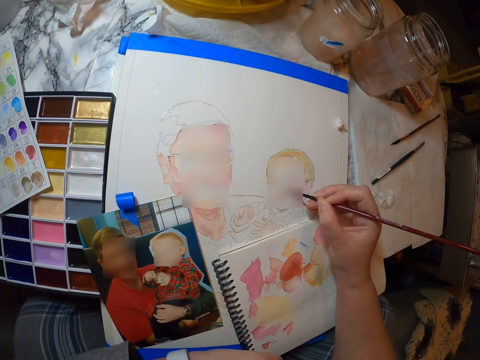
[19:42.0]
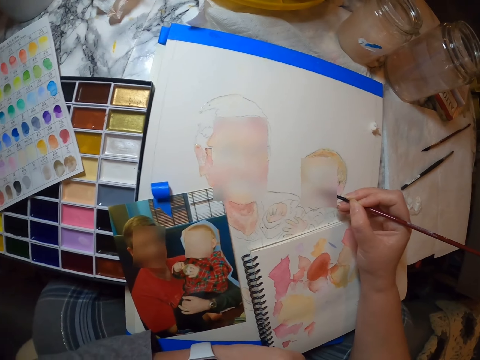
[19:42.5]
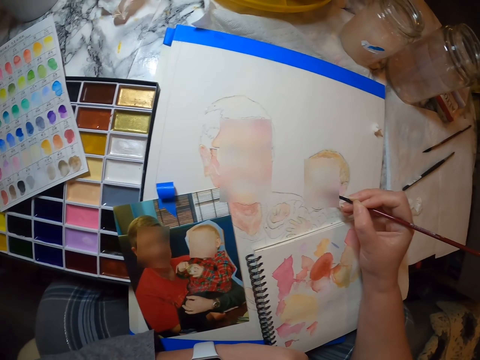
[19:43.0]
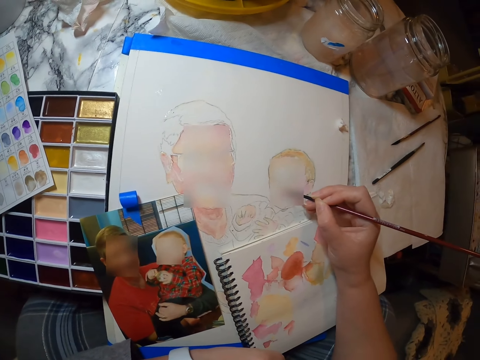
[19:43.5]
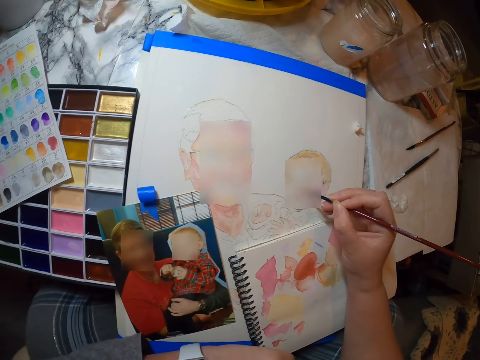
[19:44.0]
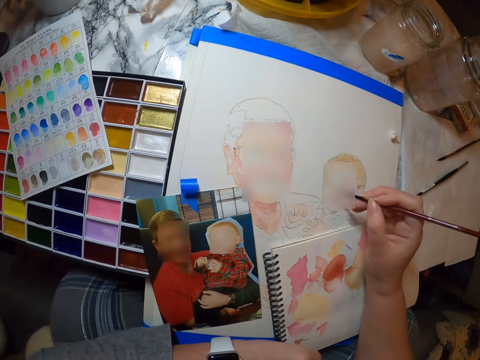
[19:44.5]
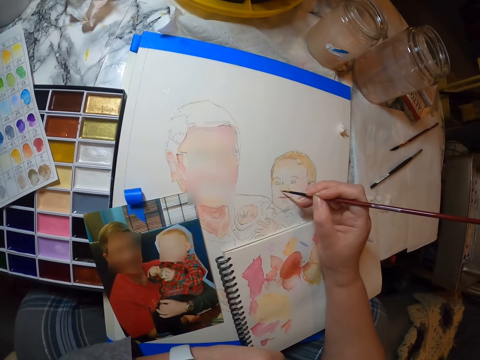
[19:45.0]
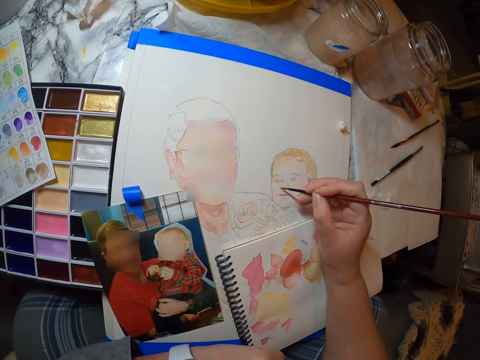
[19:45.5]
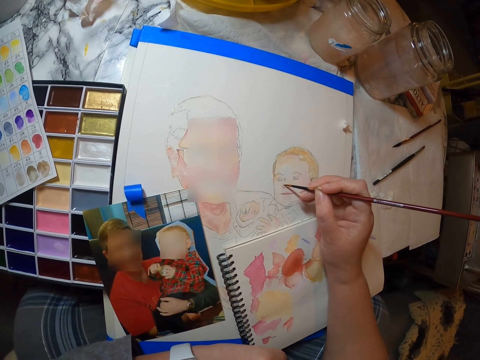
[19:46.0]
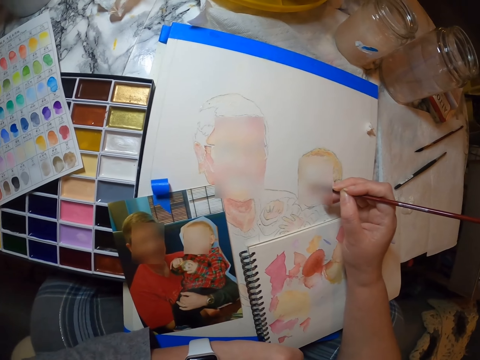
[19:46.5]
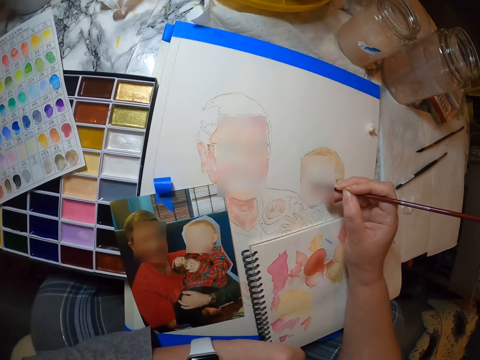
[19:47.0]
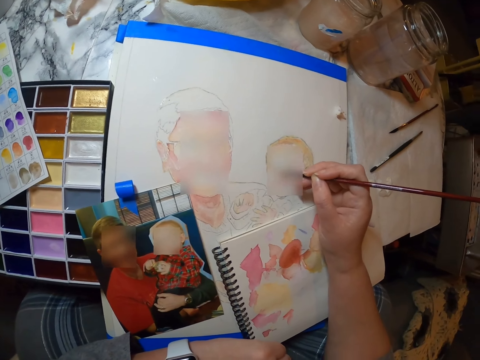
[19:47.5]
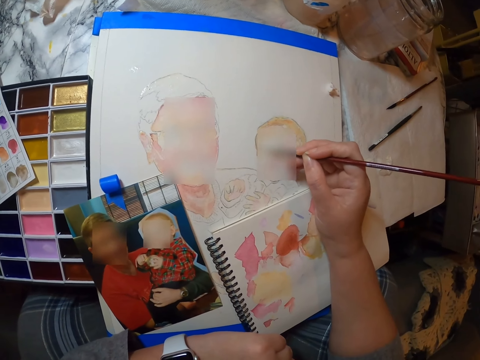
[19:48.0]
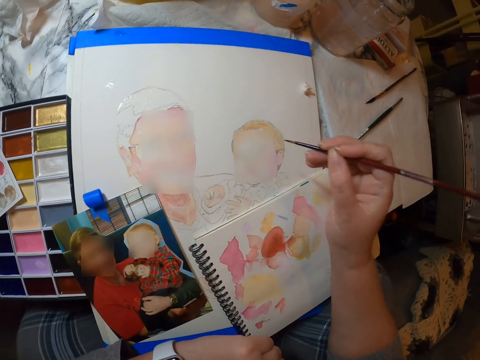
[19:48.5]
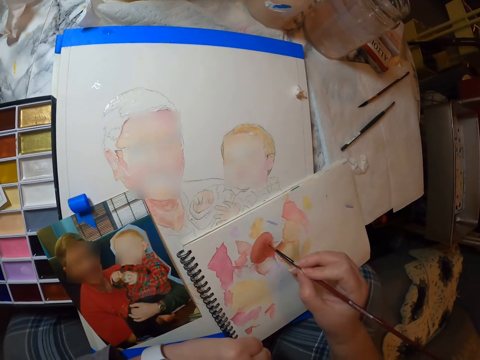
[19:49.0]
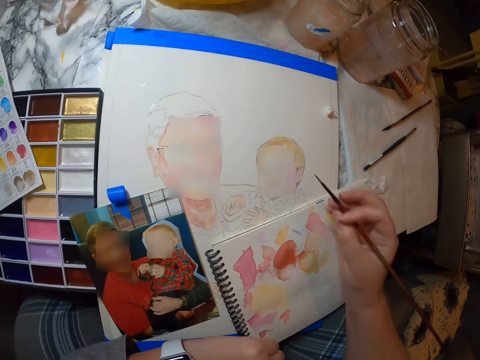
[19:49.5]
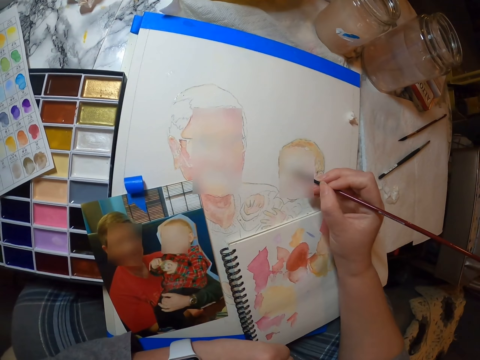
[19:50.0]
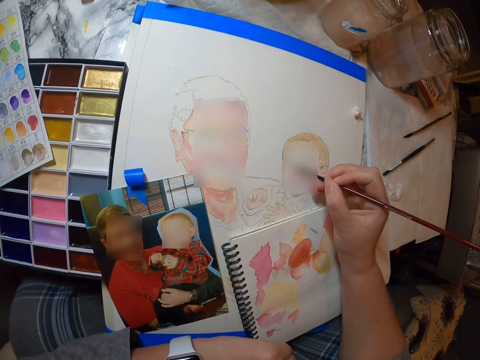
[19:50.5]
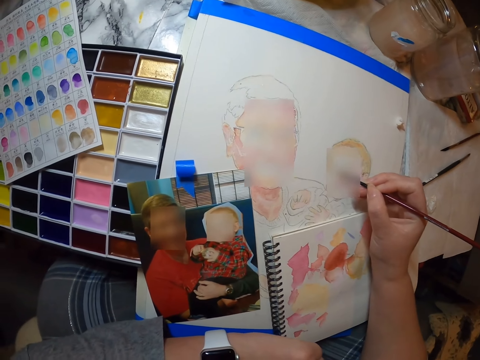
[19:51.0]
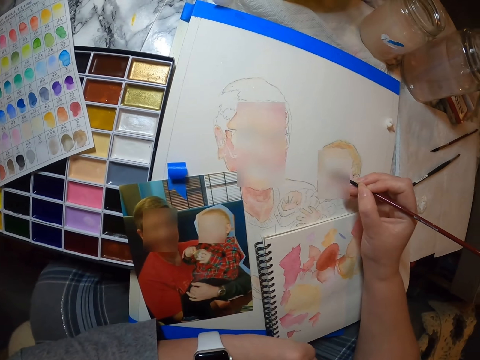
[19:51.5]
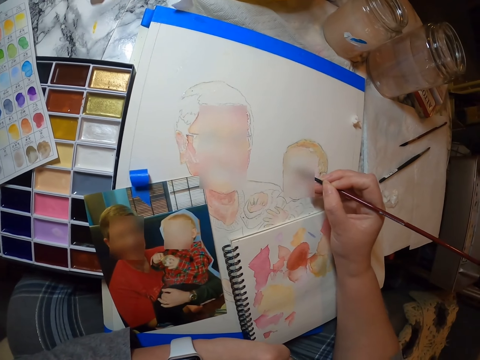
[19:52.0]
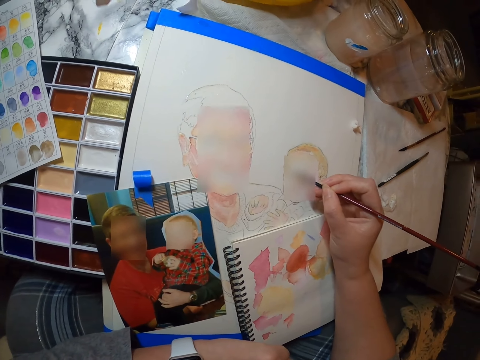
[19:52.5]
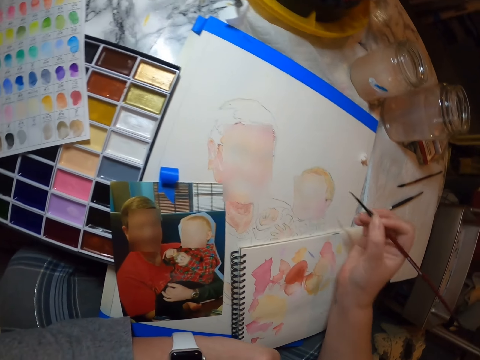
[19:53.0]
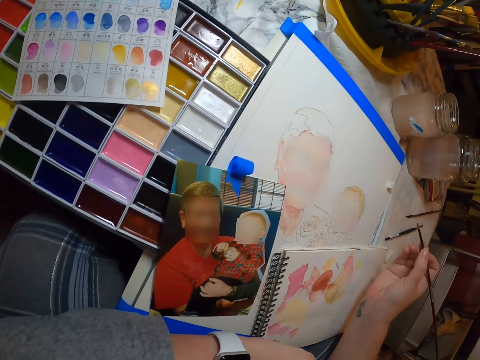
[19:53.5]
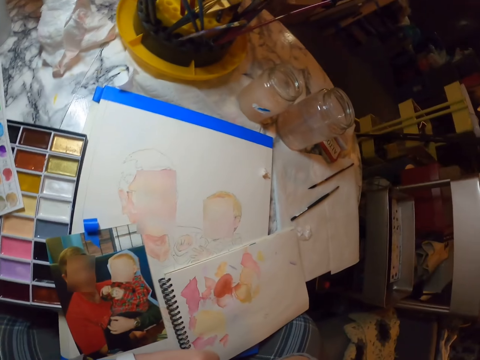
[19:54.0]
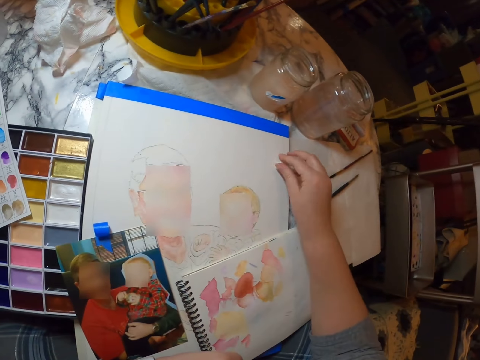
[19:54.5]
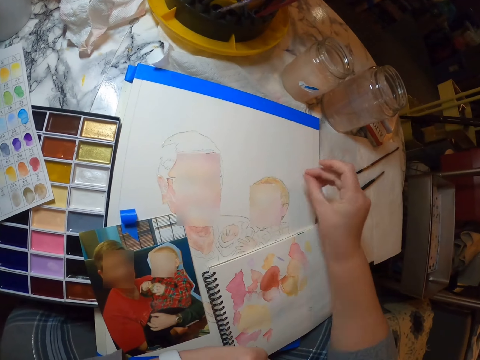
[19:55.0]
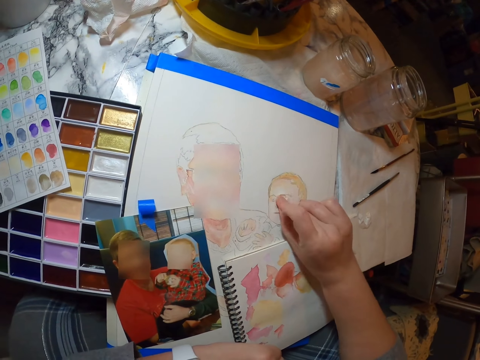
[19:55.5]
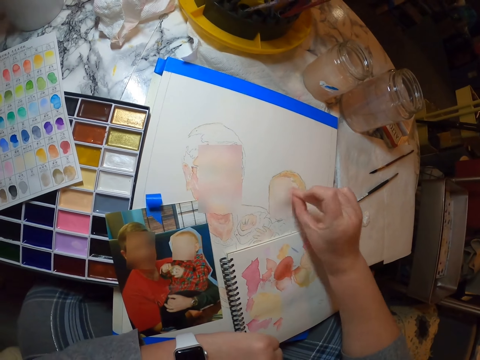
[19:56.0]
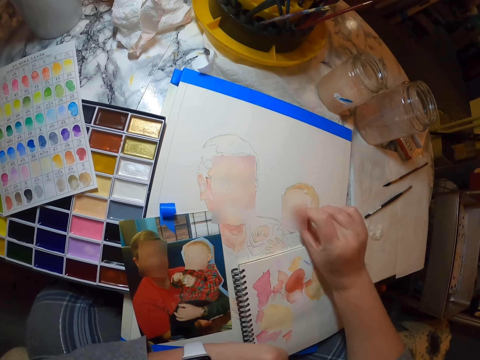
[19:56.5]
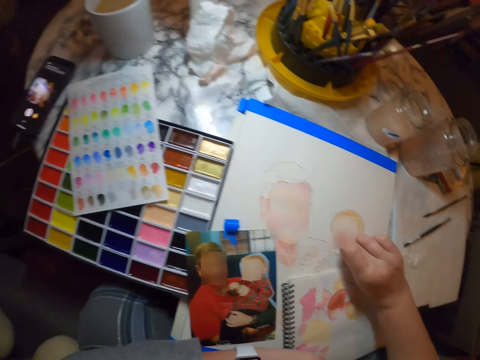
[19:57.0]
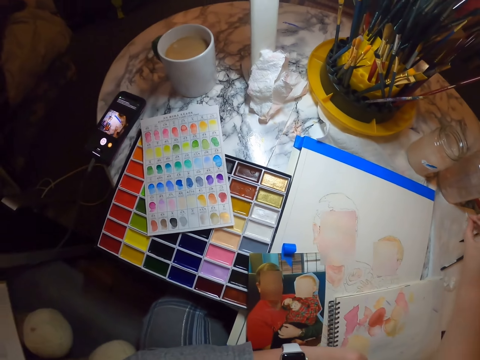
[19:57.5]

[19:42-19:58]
The camera wearer puts the brush in the armpit. They pick up a rubber. They dry the drawing.

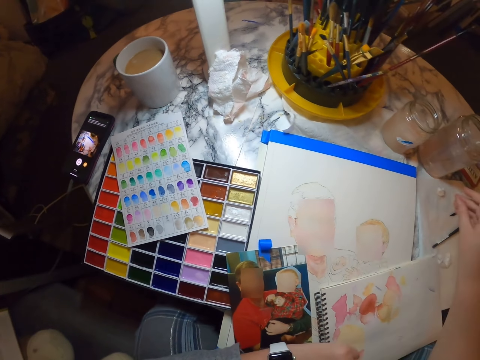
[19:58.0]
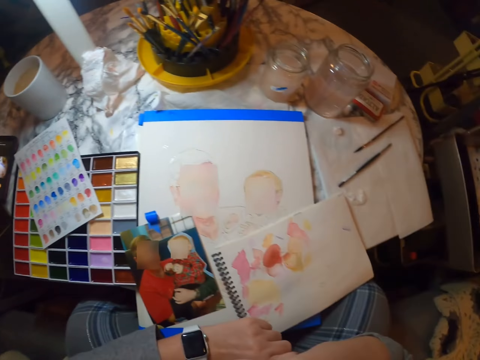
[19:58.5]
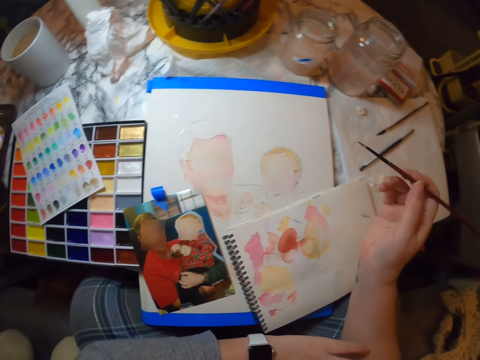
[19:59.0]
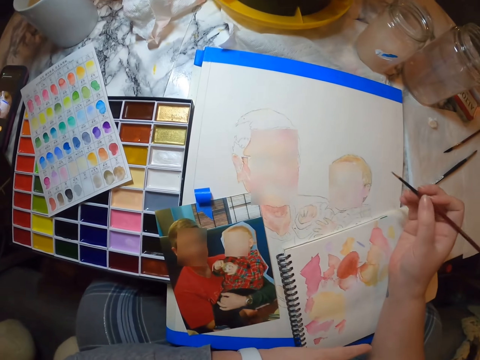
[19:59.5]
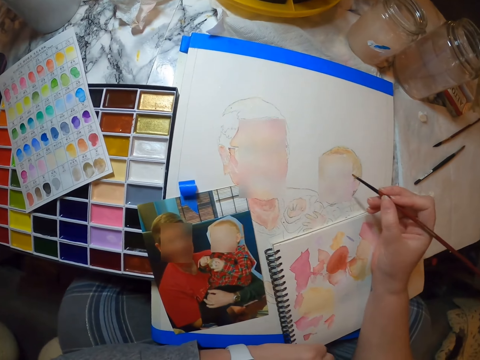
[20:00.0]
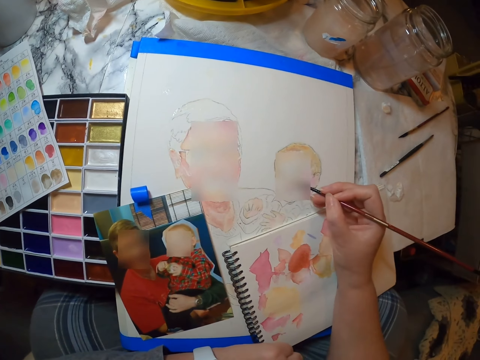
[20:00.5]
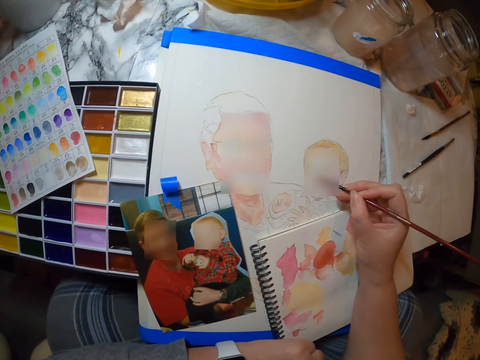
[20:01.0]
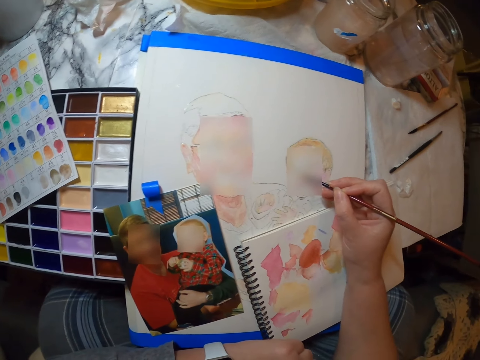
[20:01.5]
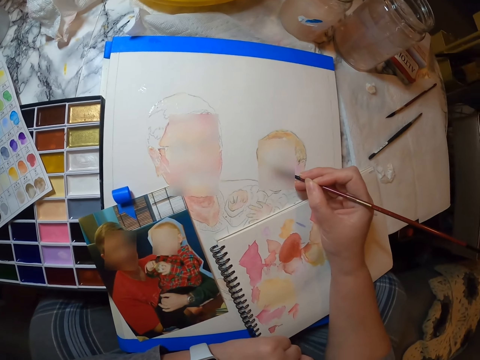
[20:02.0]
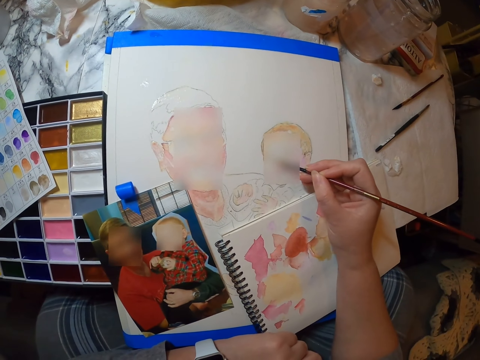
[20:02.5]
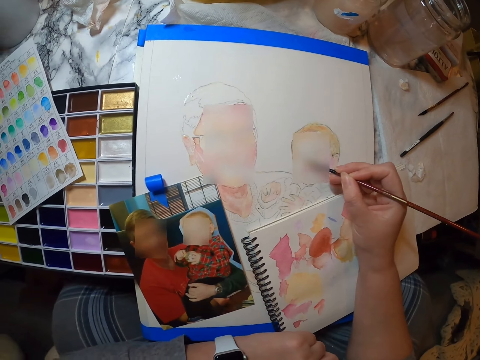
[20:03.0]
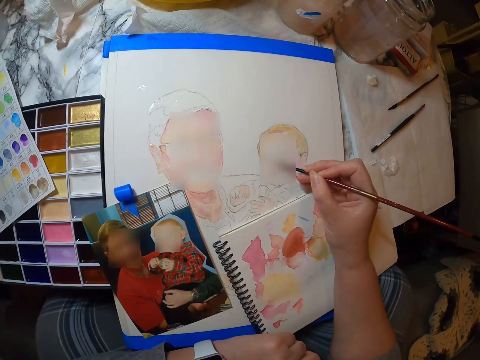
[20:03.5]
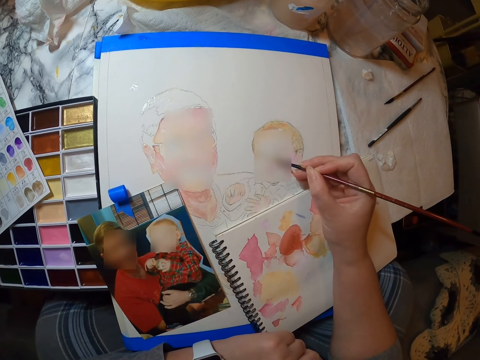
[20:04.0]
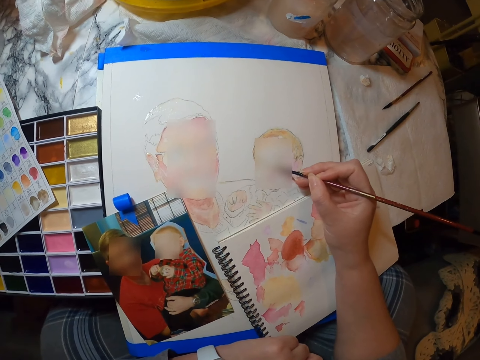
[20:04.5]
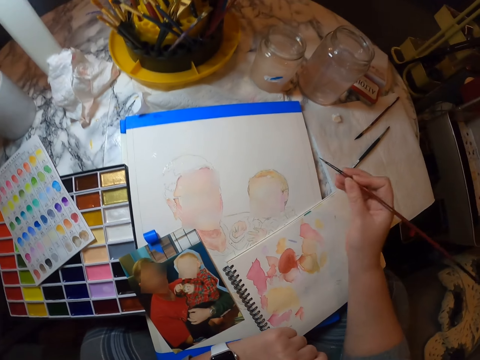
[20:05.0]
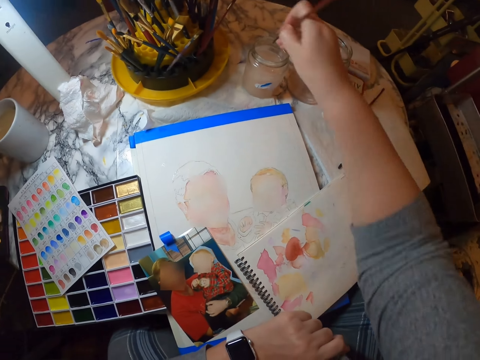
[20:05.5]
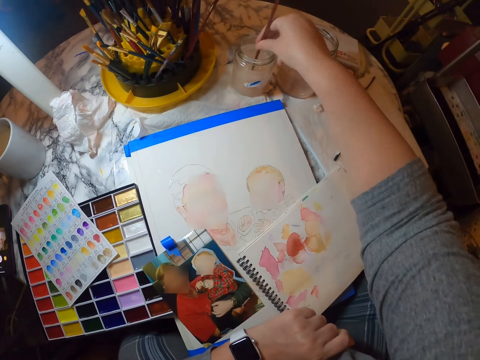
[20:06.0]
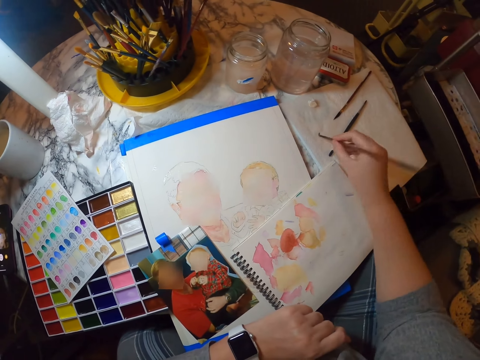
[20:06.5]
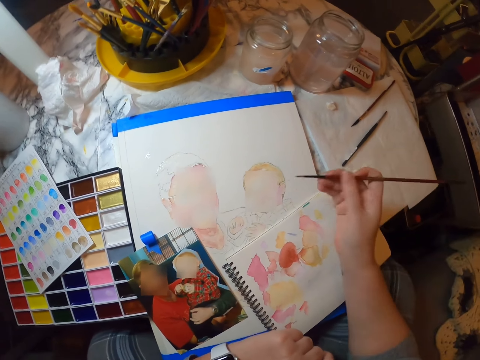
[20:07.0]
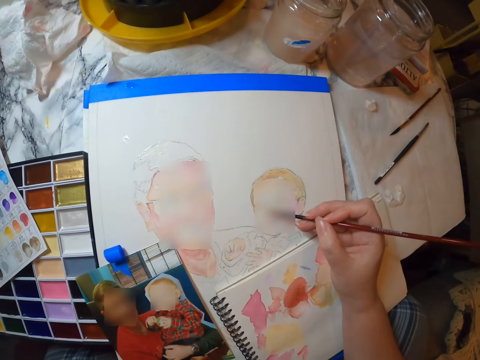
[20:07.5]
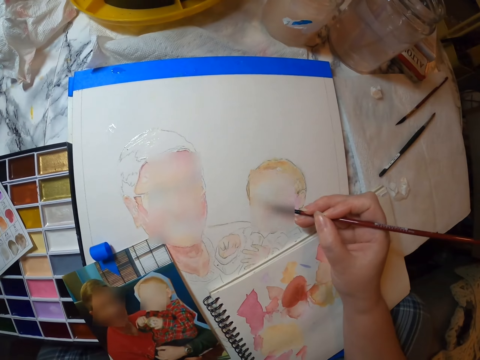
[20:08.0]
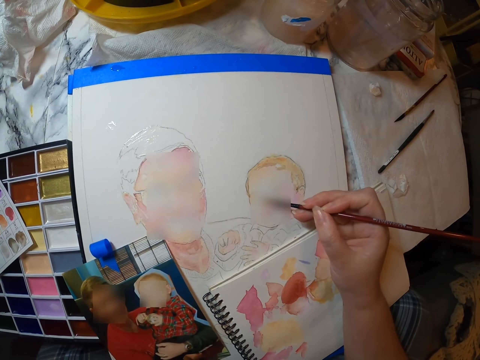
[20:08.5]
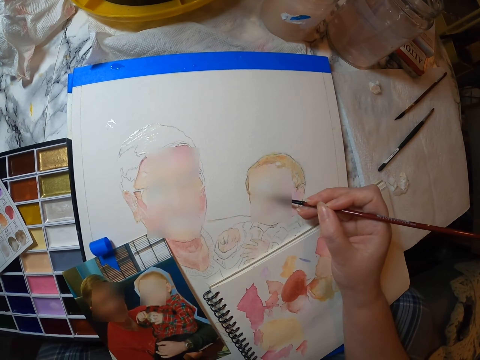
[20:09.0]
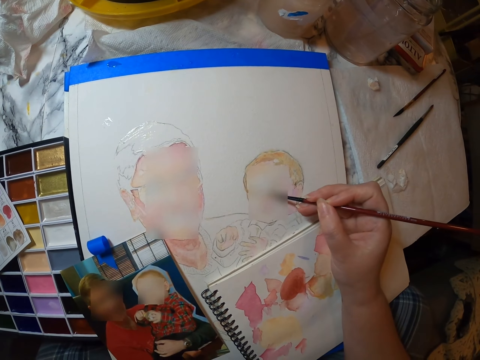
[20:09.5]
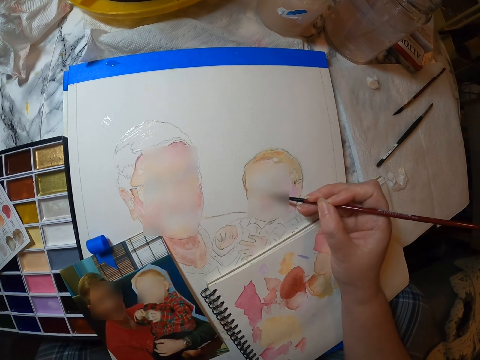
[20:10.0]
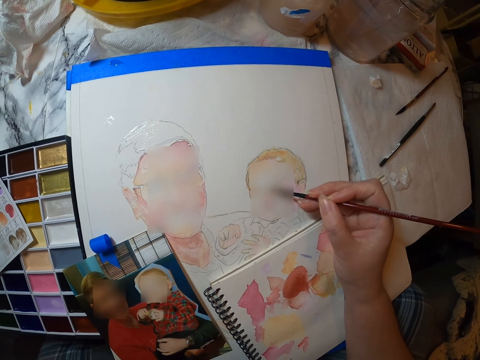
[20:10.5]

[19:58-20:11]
The camera wearer draws in the book. They dip the brush in something. They dry the brush. They draw in the book.
